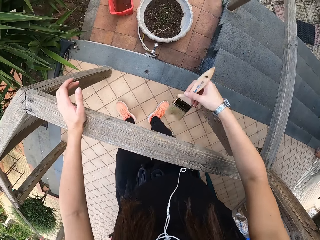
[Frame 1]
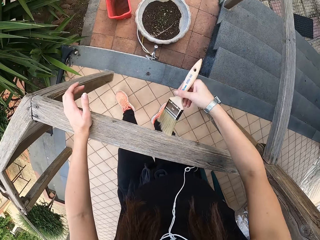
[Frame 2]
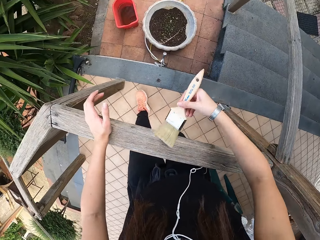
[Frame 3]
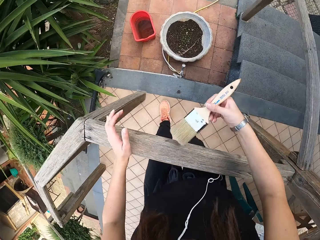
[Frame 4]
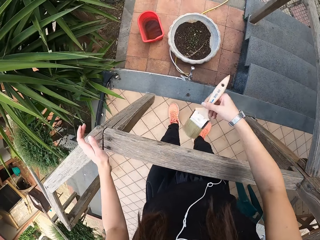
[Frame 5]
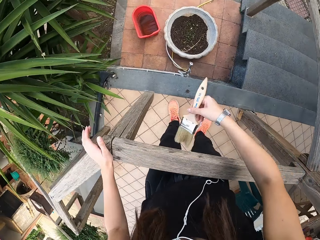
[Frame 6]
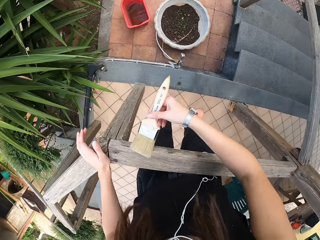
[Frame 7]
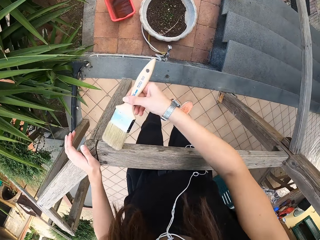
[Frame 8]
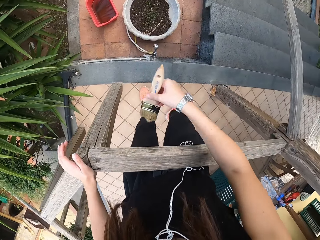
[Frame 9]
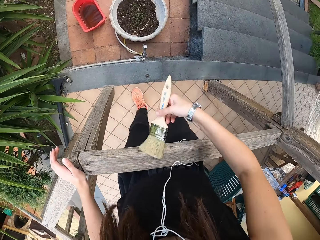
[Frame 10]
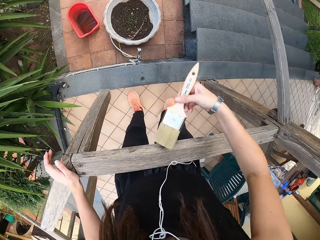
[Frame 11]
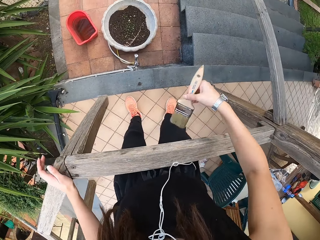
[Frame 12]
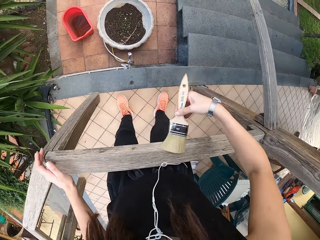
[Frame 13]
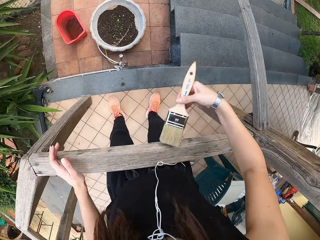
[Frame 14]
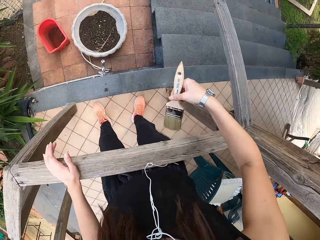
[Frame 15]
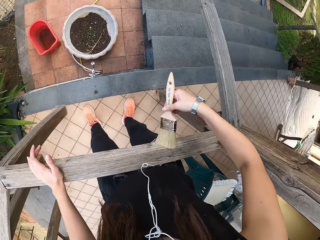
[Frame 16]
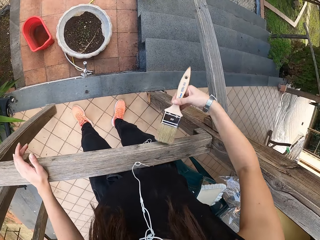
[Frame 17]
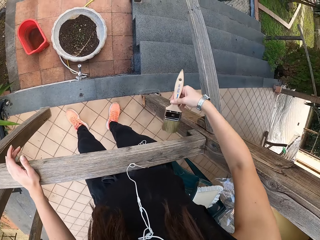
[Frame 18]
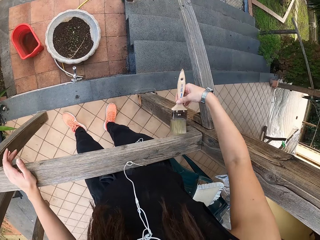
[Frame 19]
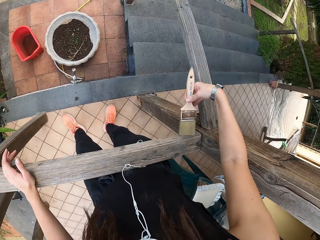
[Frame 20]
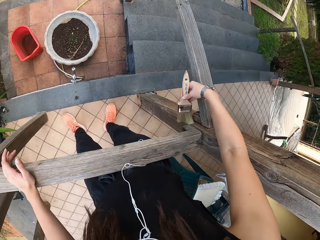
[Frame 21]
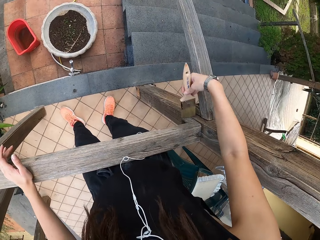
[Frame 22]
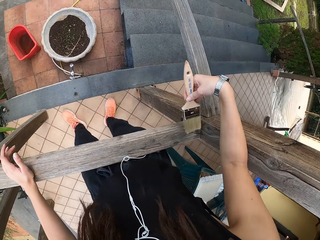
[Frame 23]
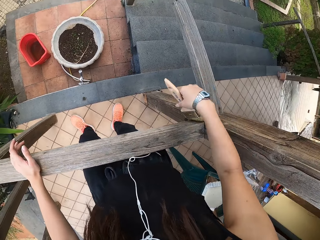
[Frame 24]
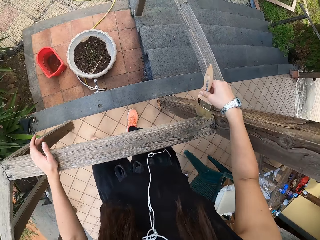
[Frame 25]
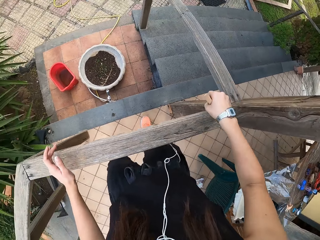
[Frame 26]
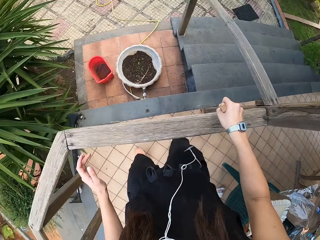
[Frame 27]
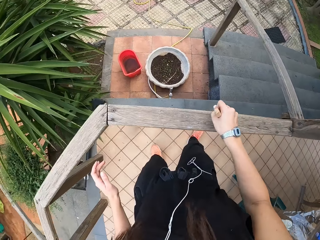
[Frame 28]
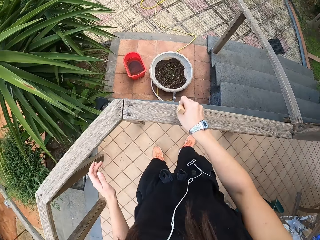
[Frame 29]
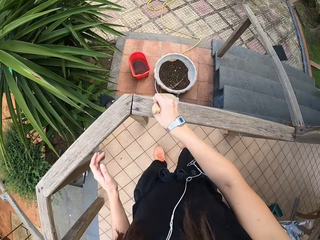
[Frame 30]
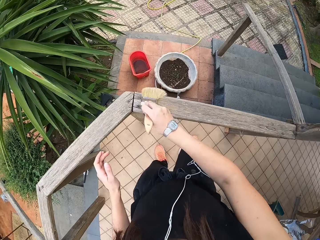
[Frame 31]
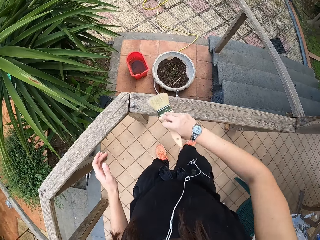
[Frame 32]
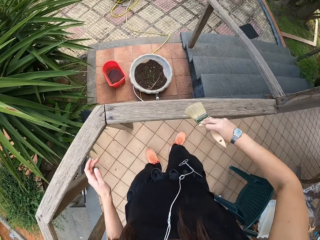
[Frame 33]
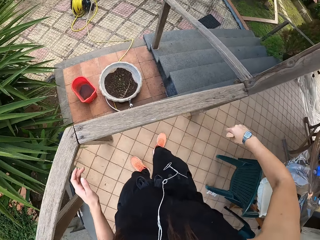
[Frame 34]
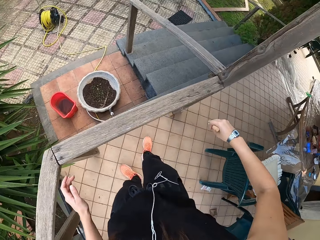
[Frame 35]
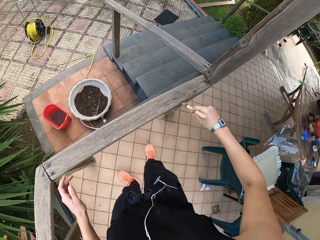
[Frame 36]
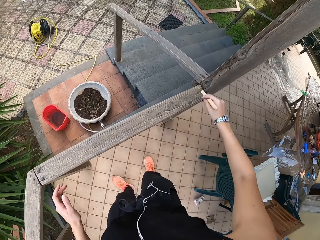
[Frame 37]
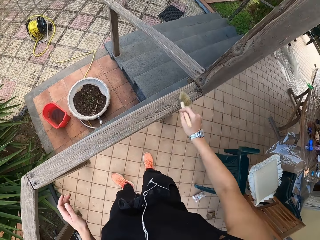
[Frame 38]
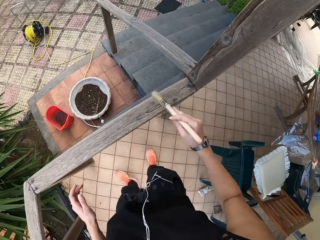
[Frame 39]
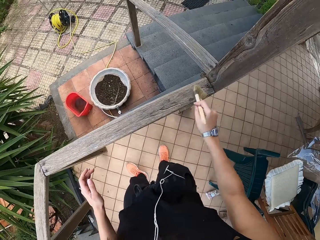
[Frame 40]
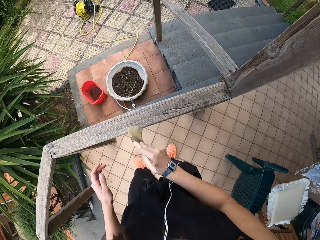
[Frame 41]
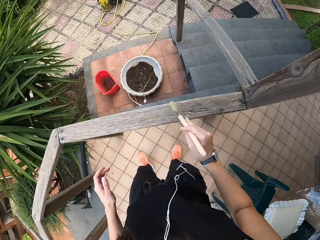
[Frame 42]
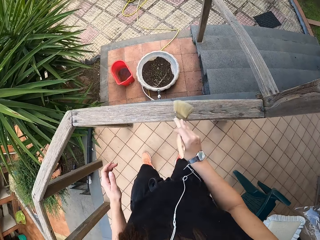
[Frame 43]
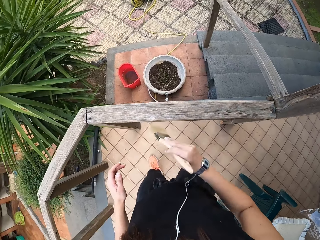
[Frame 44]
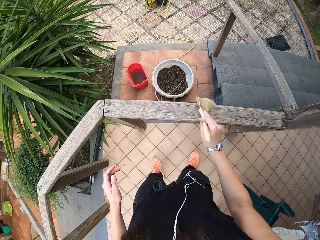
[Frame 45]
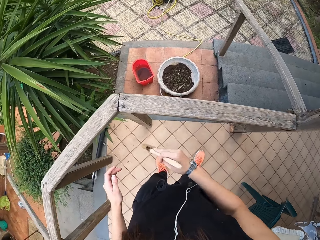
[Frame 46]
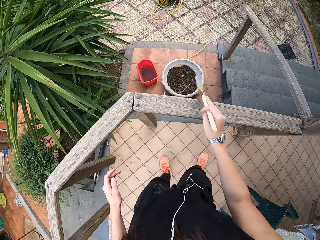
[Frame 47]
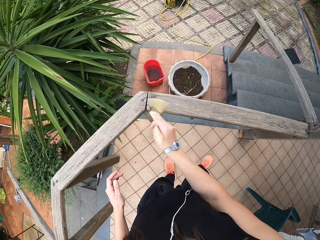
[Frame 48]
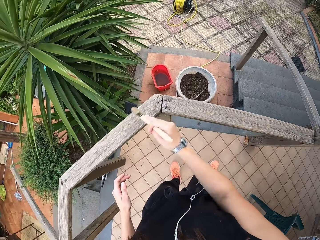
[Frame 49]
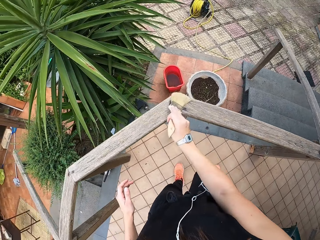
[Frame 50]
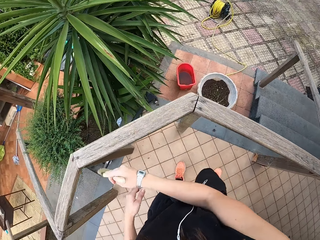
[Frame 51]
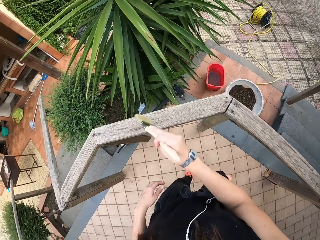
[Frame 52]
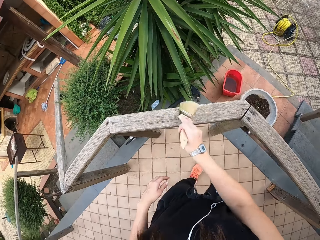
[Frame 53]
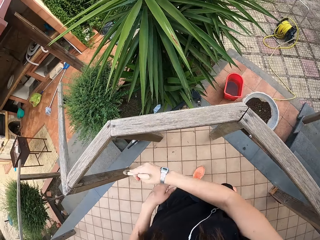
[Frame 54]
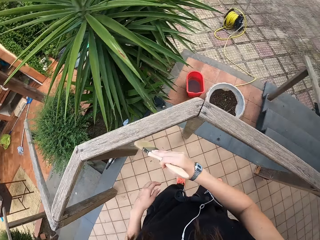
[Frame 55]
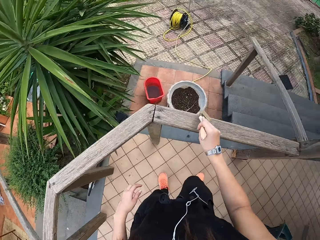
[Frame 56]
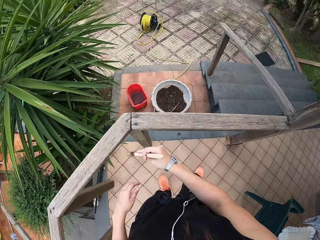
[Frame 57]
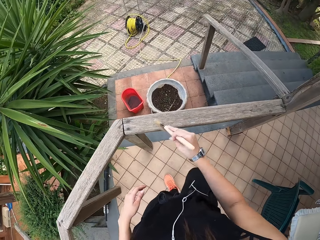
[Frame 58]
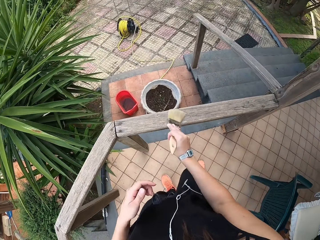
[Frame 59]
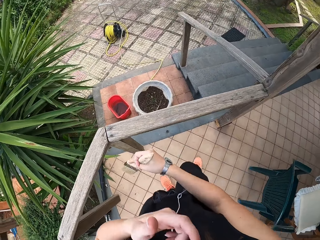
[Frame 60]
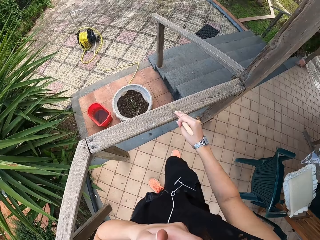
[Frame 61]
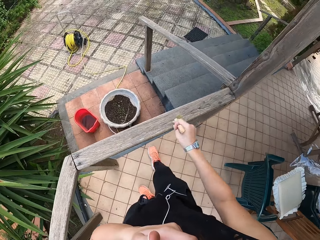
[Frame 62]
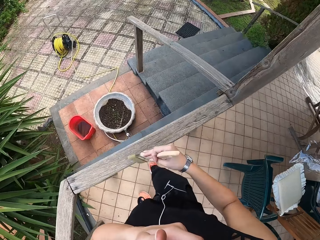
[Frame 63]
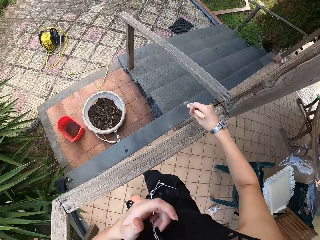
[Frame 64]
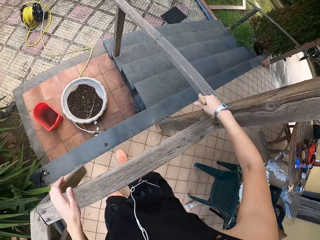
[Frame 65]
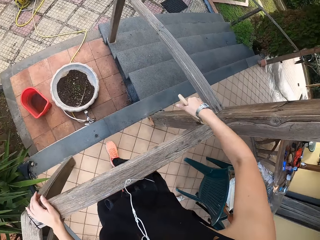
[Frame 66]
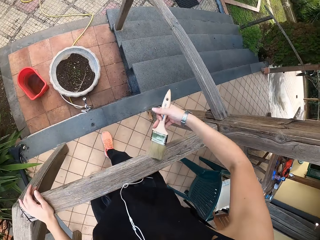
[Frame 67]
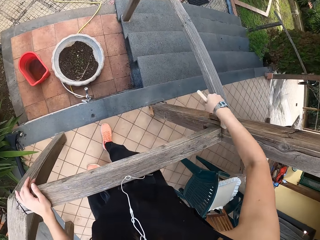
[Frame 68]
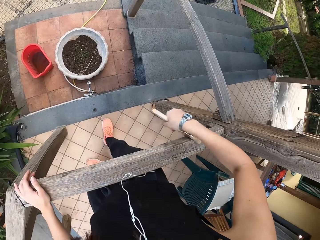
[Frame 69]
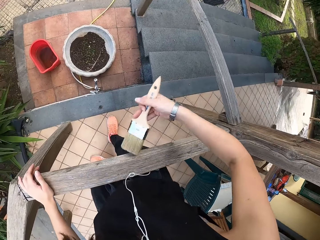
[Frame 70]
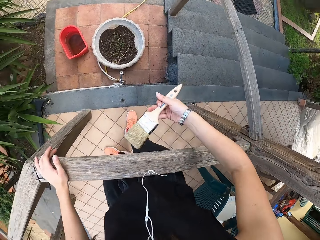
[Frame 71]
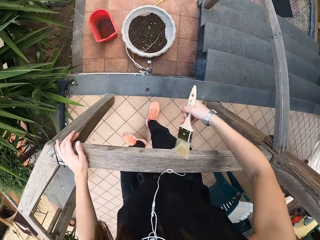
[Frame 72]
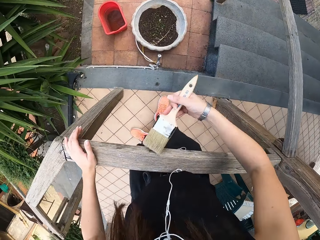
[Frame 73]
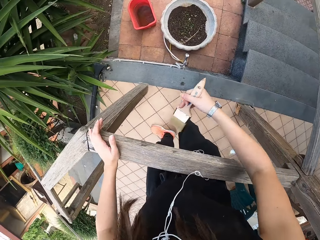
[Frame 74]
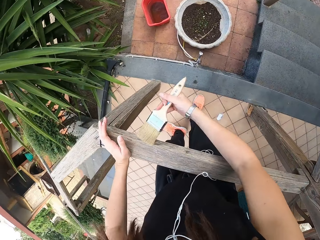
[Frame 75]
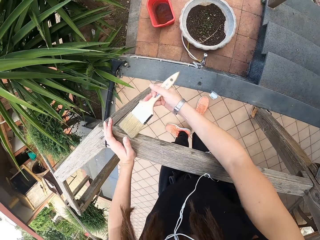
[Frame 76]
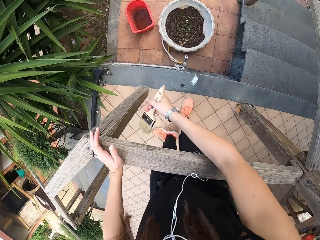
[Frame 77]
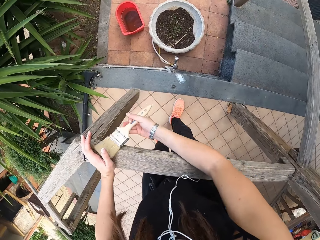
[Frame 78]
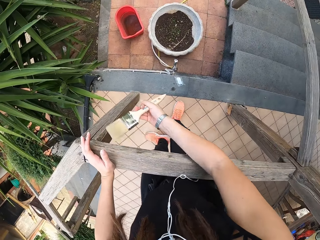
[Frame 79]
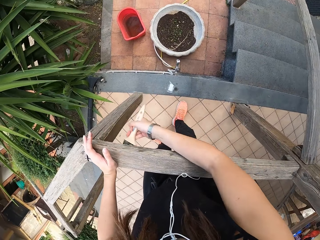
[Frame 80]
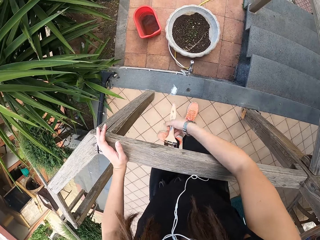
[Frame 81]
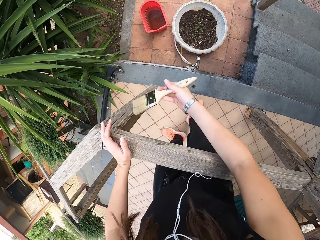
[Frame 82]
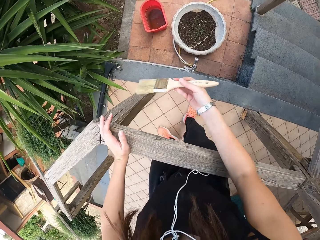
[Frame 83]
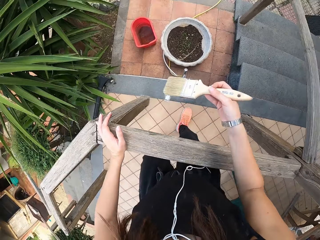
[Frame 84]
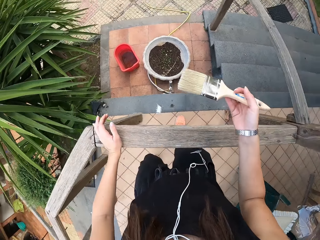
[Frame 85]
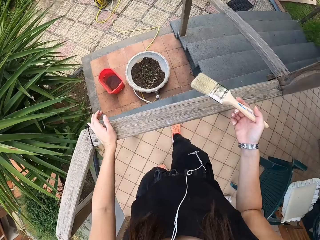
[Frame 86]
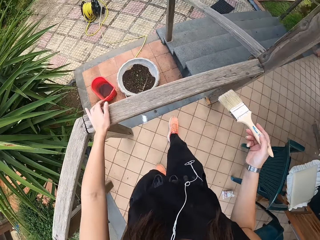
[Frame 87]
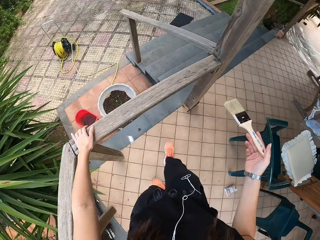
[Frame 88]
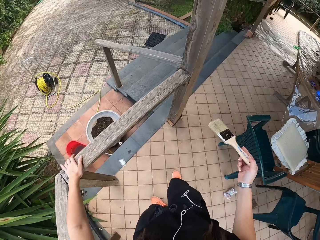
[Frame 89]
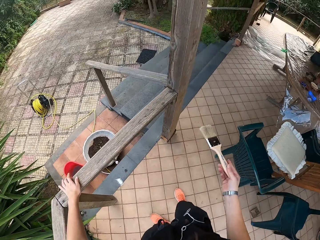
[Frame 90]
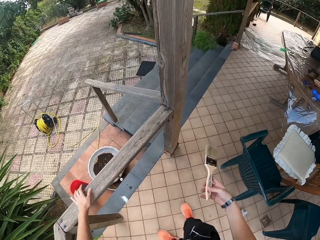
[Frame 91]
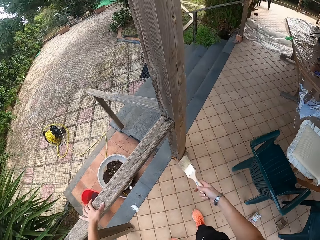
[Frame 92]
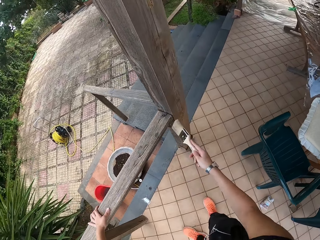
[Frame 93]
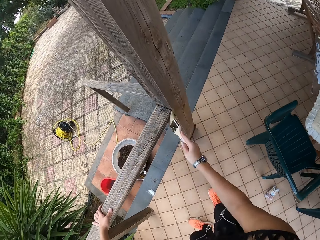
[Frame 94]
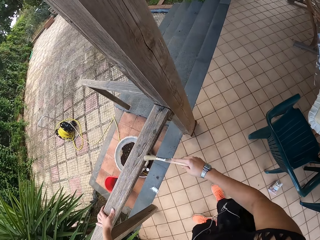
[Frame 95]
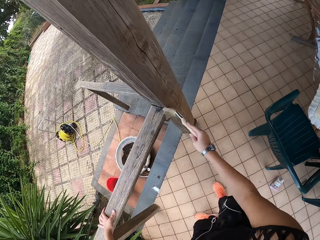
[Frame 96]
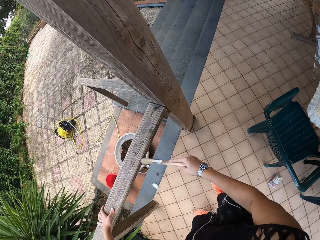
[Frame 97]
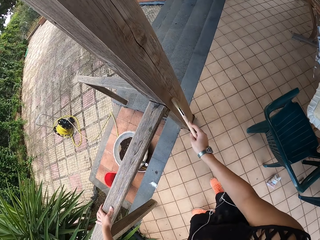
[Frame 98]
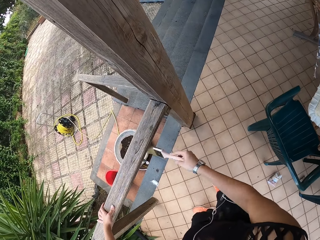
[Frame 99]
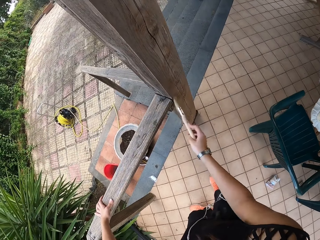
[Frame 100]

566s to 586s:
The camera wearer pulls the hand on the post. They remove the hand from the post. They brush. They scratch the face. They put the hand on the post. They brush. They adjust the paint brush. They hold the brush. They look around. They brush the wood with the paint brush.

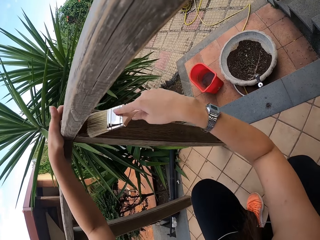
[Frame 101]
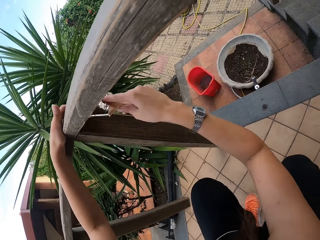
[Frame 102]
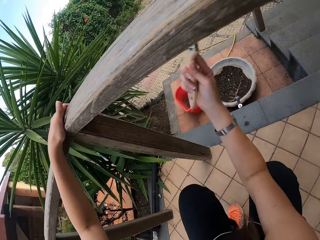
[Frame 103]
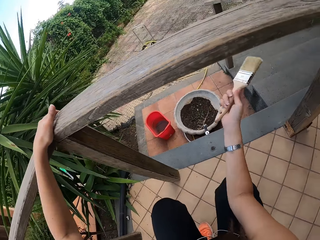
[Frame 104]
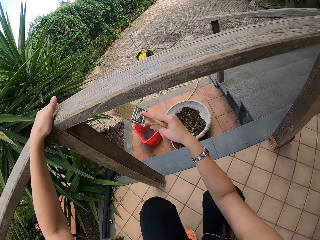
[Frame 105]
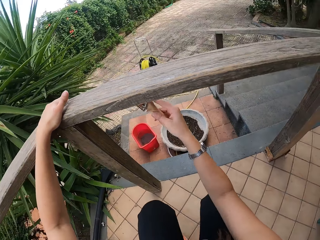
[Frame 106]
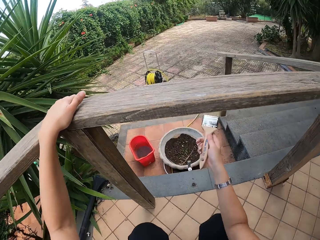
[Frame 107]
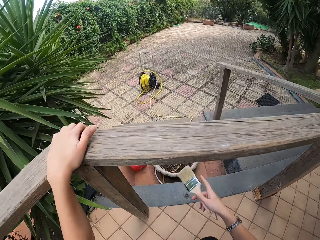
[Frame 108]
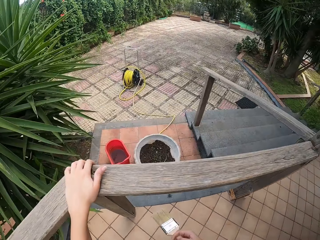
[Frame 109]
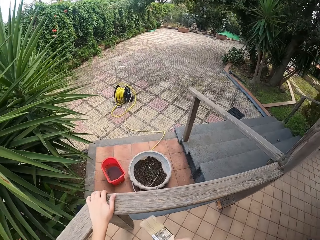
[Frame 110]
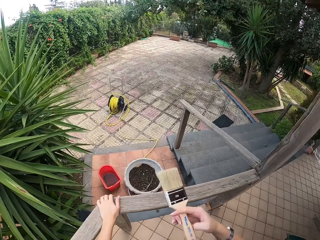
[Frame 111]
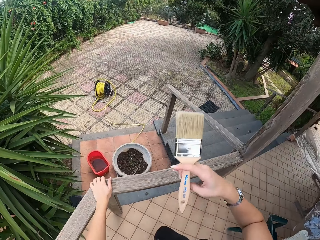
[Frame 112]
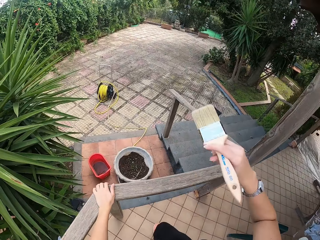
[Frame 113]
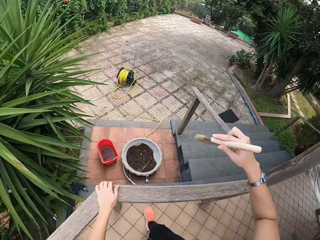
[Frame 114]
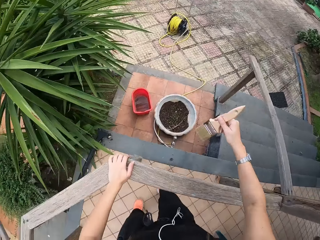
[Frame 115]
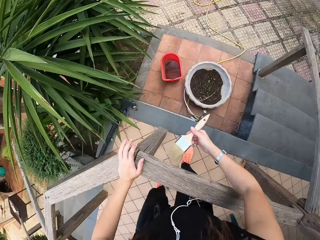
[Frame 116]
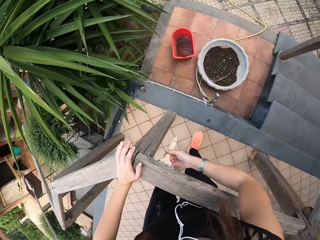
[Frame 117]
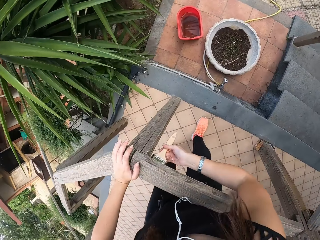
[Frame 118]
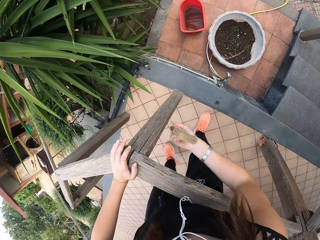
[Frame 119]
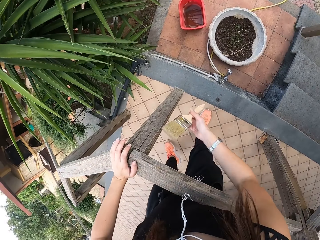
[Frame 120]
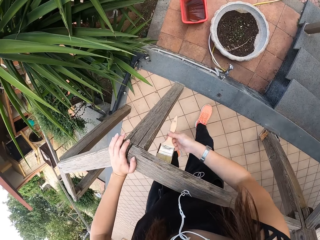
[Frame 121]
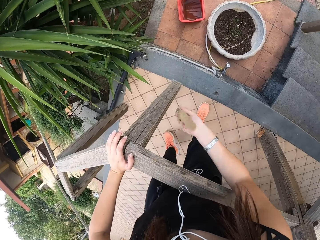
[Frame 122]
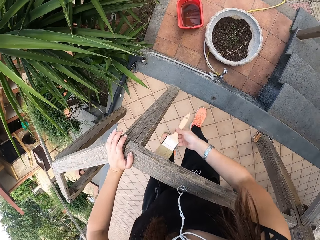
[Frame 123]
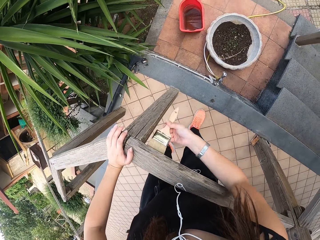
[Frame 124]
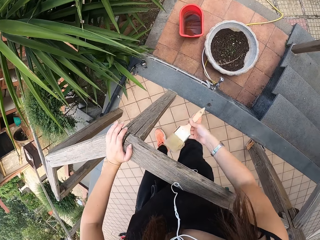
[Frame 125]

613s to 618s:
The camera wearer stands up. They adjust the paint brush. They look around. They brush the wood with the paint brush.
